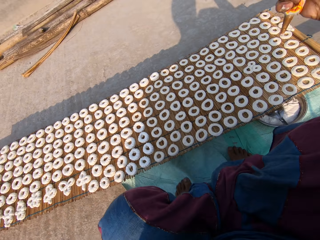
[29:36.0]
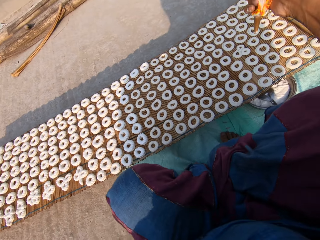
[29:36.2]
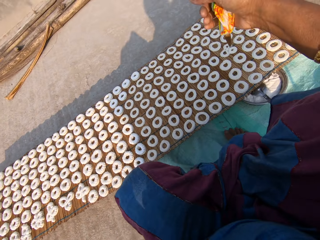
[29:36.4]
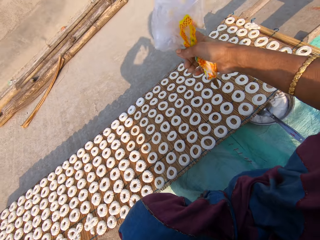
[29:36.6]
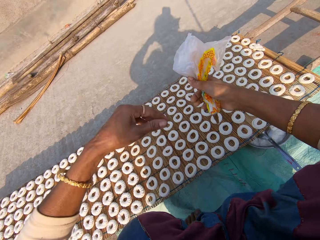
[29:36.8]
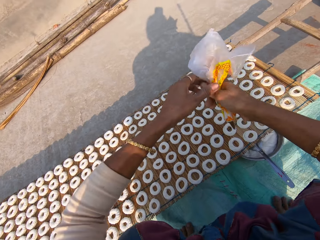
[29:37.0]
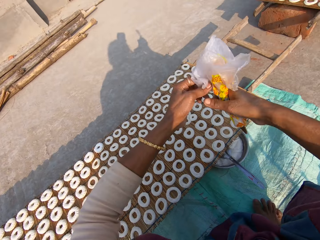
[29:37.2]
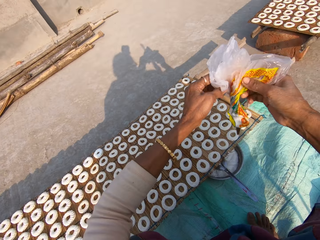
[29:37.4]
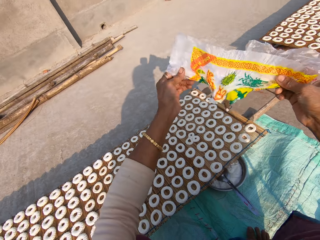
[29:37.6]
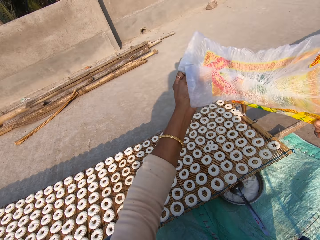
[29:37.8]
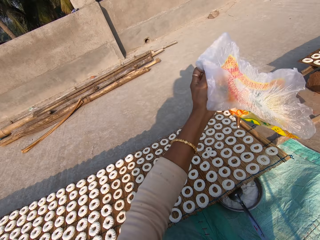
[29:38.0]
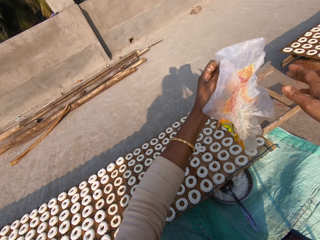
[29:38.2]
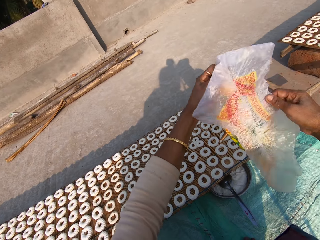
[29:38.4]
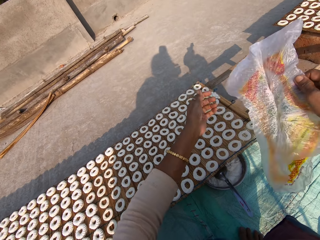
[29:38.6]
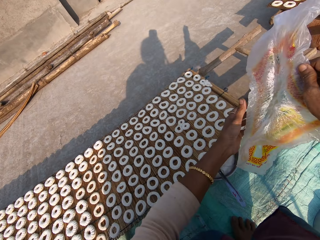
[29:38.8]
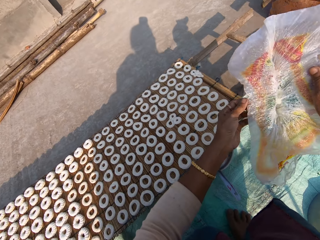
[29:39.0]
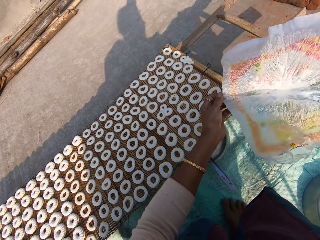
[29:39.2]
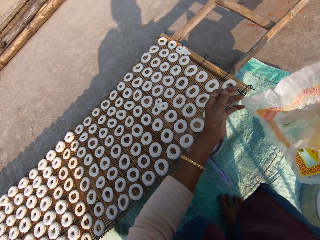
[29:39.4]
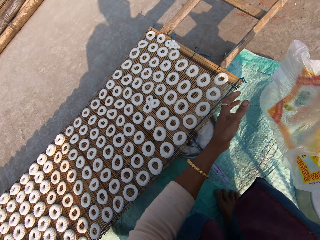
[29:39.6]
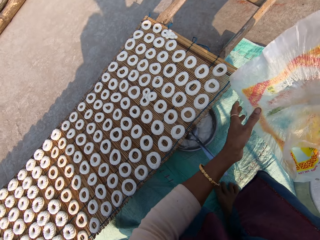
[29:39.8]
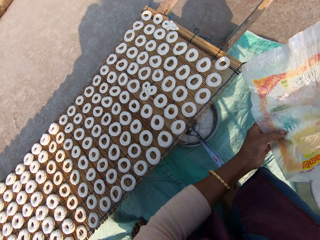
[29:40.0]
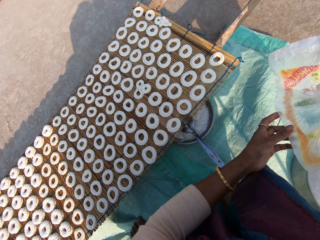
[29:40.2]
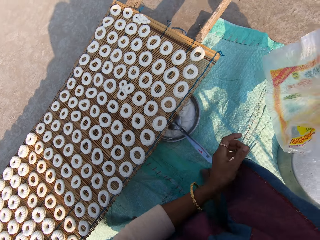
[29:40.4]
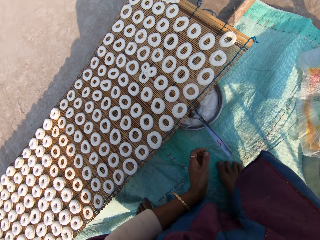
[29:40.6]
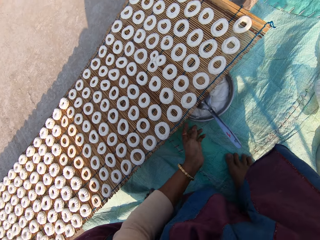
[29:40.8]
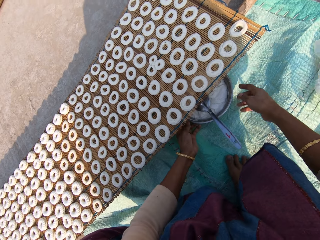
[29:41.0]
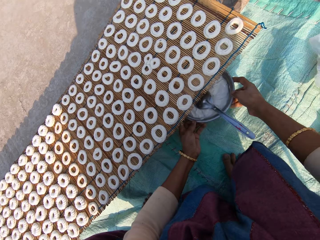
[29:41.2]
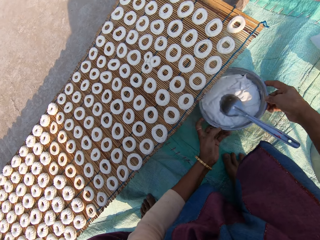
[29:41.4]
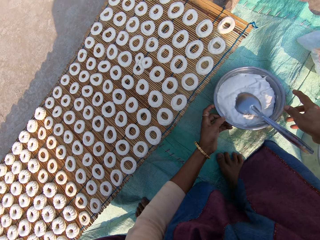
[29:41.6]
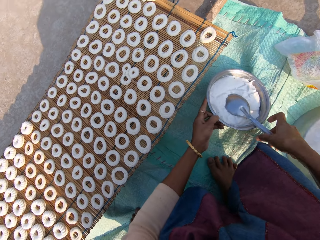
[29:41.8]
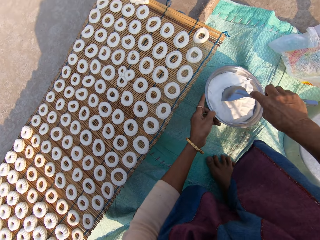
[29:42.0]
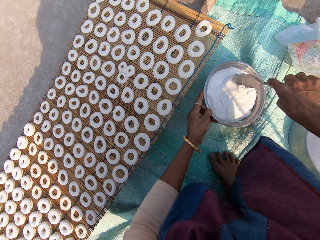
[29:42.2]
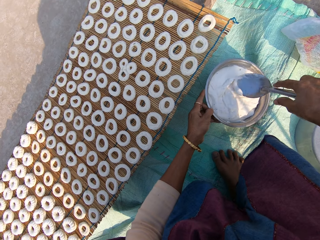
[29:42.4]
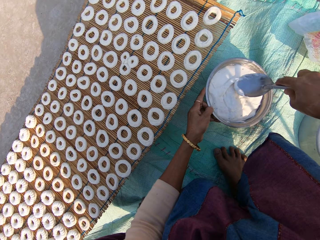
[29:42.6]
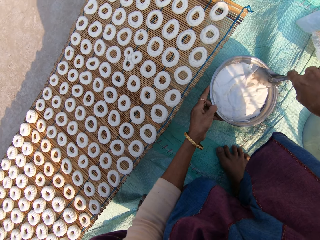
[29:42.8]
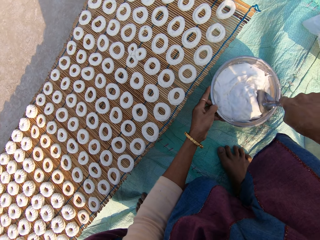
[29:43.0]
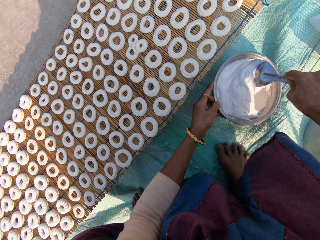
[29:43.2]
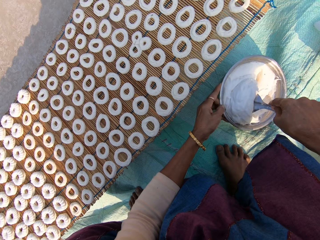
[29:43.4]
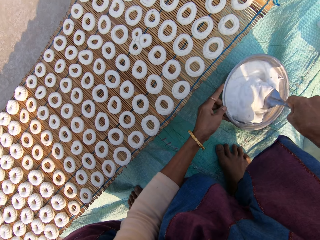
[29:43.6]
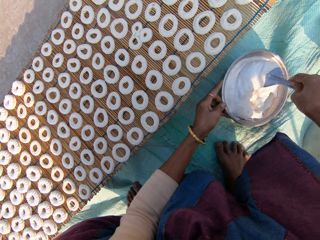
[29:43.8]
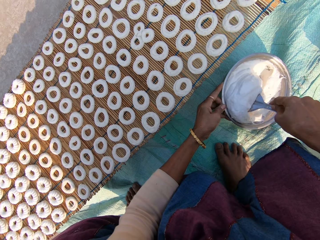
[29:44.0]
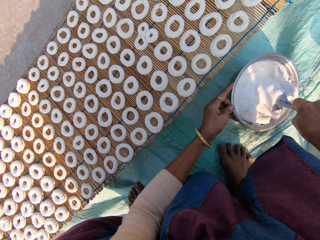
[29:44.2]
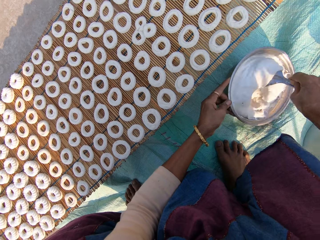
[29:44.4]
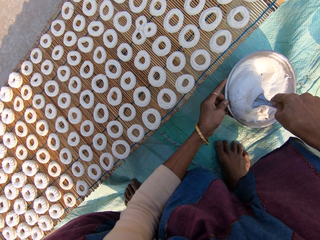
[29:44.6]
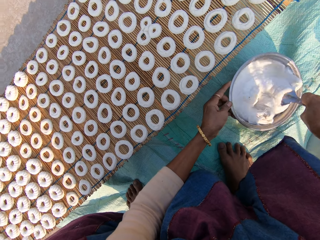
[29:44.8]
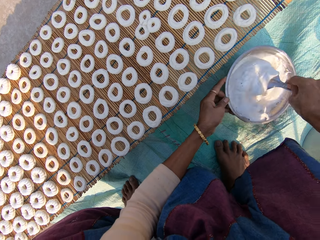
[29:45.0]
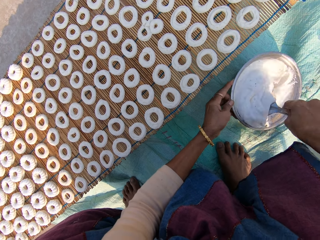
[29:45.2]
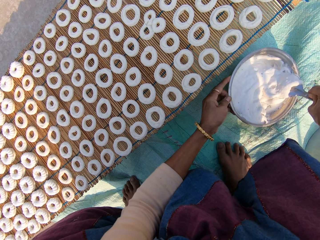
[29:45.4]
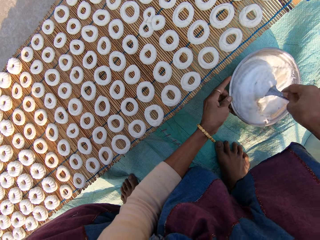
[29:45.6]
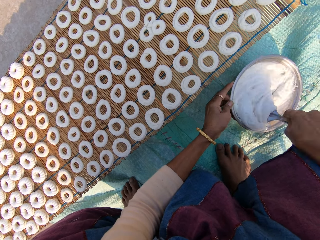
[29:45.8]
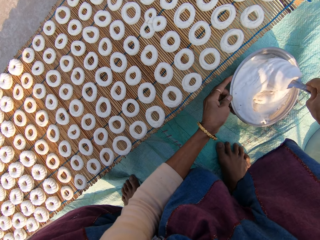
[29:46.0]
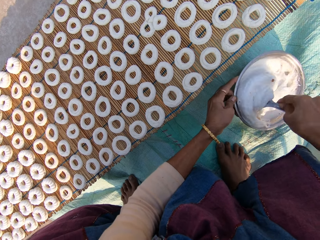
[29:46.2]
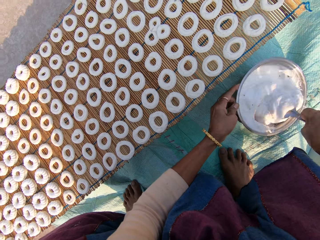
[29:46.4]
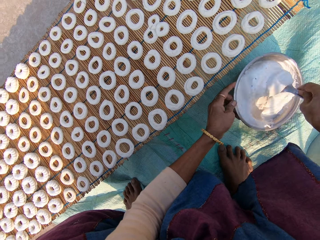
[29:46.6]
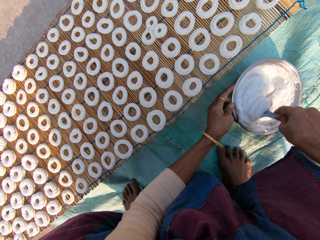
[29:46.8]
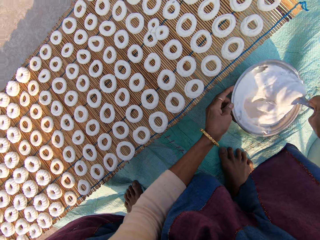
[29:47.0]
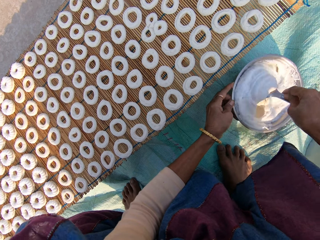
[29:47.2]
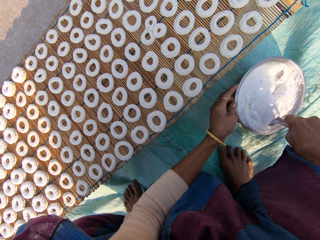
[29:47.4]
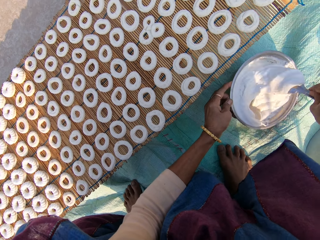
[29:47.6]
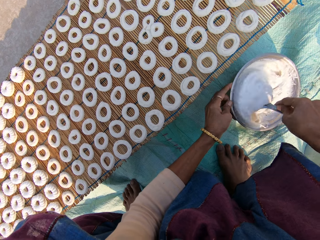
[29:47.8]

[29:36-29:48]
The camera wearer opens the plastic bag. They drop the plastic bag on the floor. They pull out a steel bowl from under the table with both hands. They take a serving spoon from the steel bowl with the right hand. They mix flour on the steel bowl with the spoon.

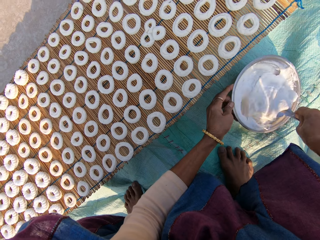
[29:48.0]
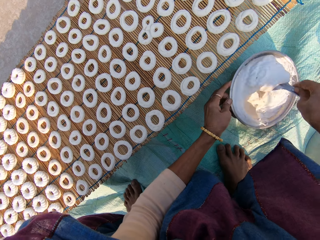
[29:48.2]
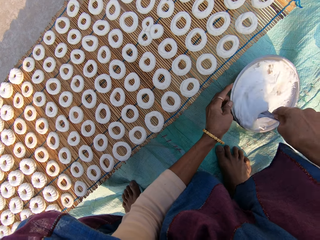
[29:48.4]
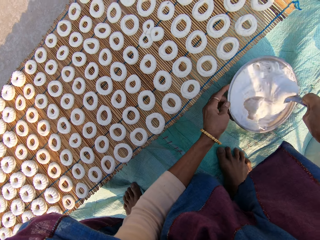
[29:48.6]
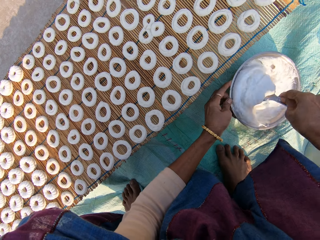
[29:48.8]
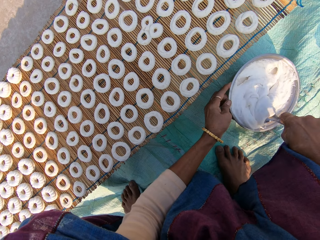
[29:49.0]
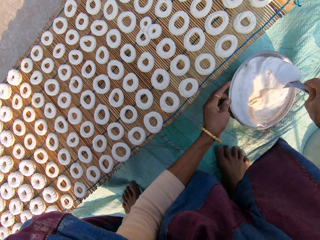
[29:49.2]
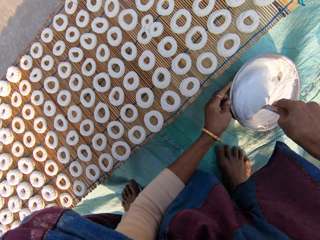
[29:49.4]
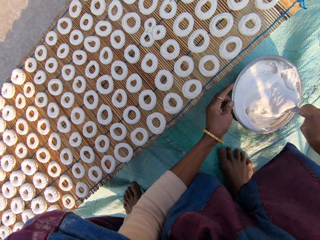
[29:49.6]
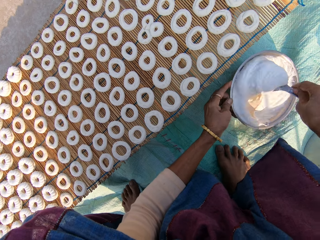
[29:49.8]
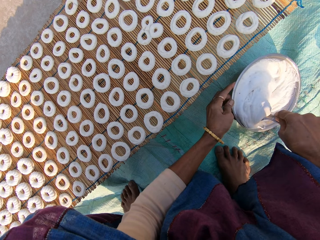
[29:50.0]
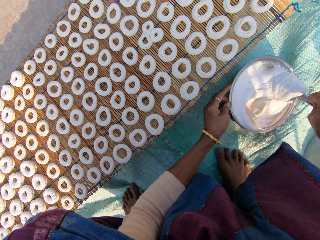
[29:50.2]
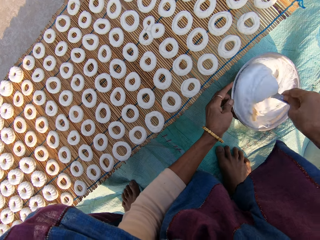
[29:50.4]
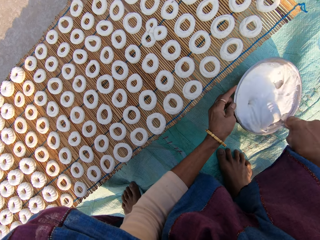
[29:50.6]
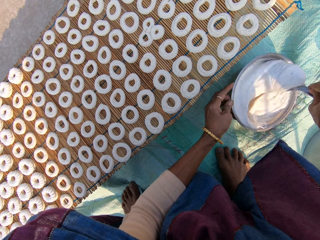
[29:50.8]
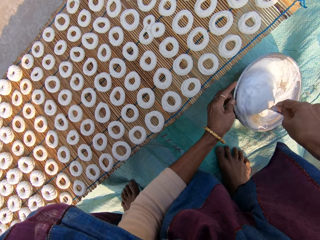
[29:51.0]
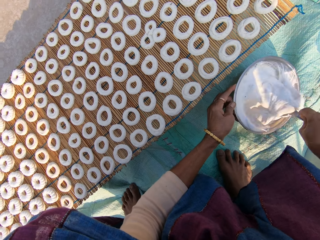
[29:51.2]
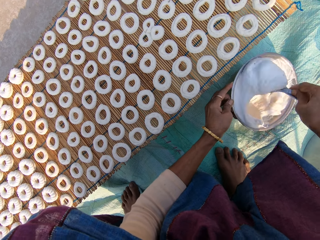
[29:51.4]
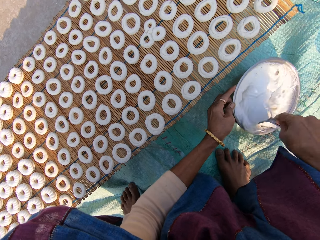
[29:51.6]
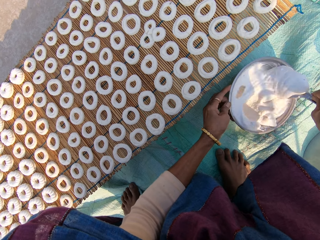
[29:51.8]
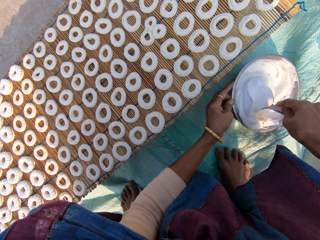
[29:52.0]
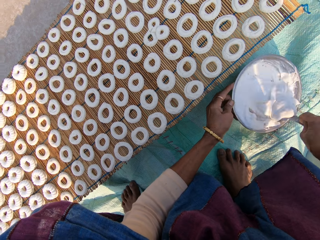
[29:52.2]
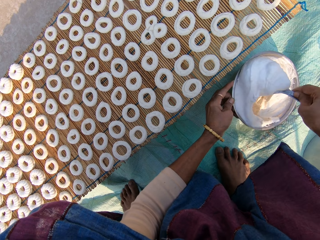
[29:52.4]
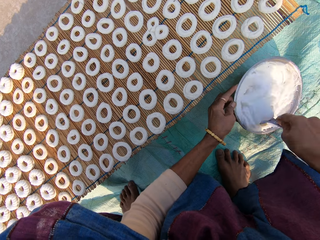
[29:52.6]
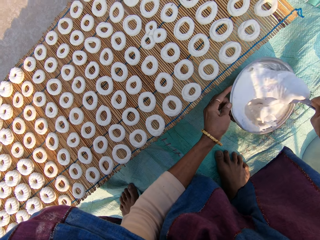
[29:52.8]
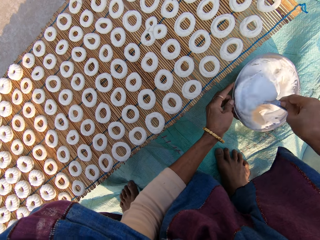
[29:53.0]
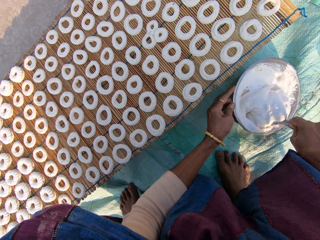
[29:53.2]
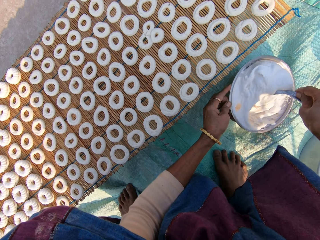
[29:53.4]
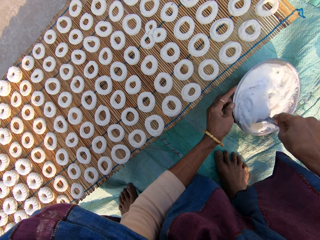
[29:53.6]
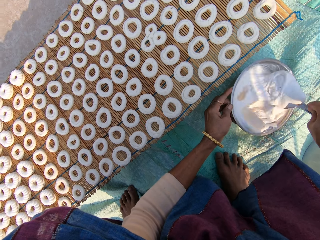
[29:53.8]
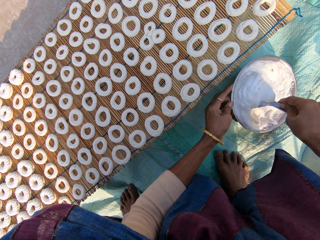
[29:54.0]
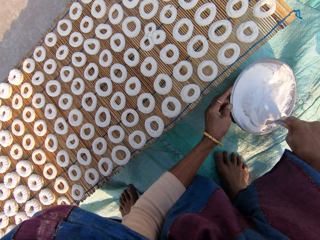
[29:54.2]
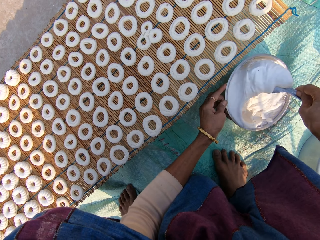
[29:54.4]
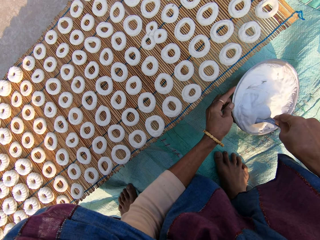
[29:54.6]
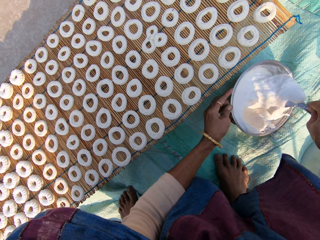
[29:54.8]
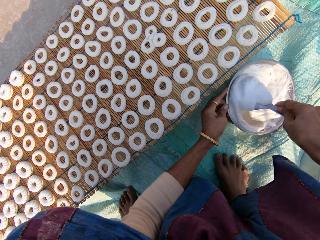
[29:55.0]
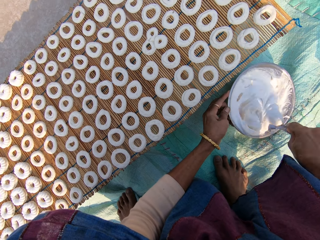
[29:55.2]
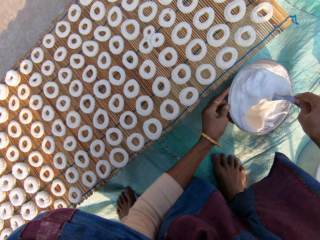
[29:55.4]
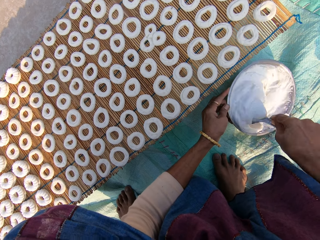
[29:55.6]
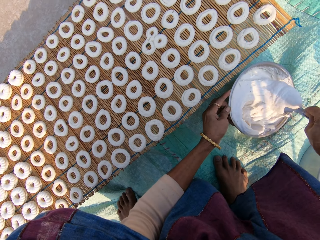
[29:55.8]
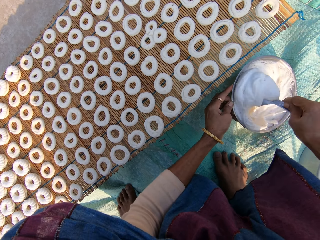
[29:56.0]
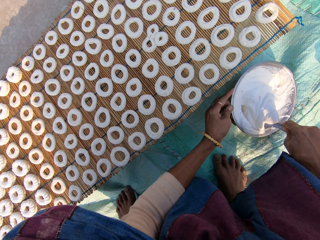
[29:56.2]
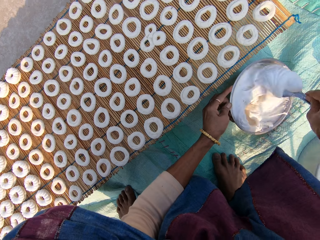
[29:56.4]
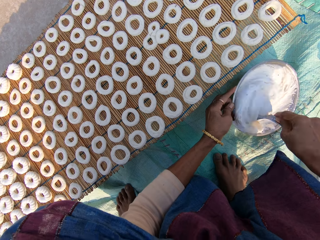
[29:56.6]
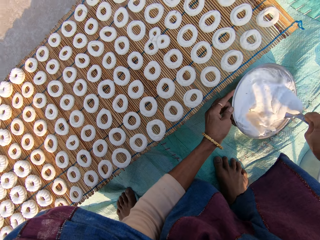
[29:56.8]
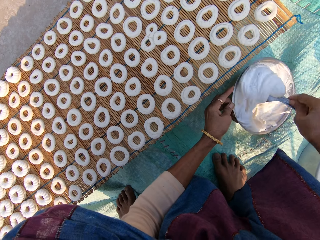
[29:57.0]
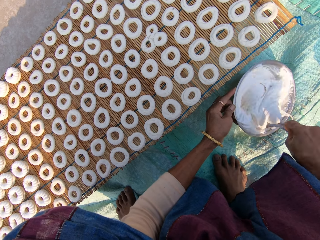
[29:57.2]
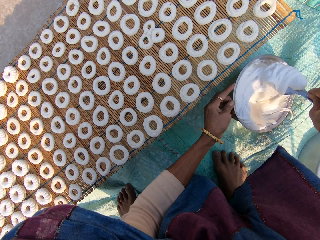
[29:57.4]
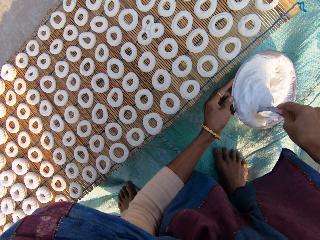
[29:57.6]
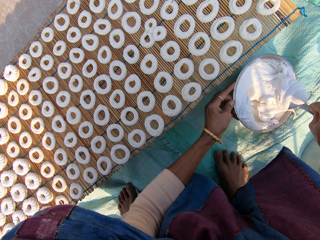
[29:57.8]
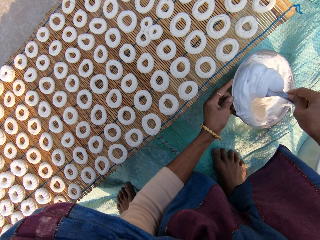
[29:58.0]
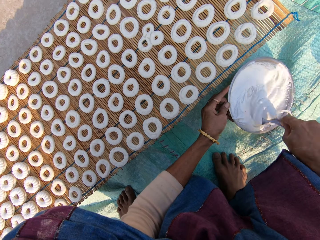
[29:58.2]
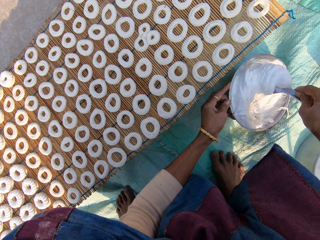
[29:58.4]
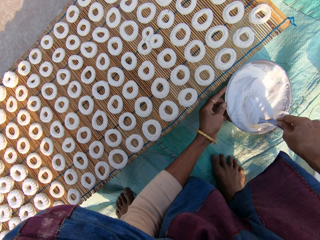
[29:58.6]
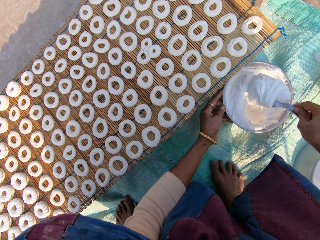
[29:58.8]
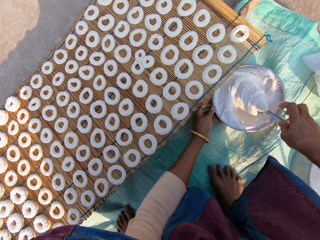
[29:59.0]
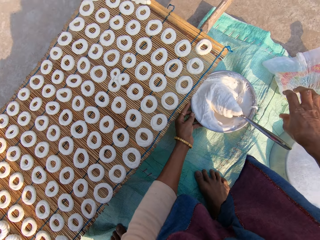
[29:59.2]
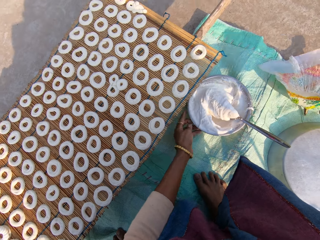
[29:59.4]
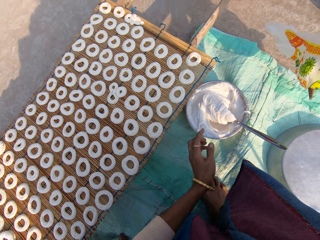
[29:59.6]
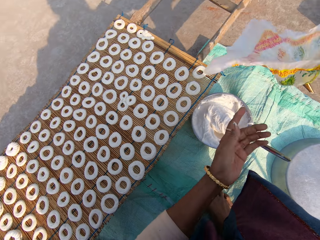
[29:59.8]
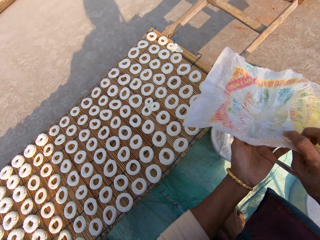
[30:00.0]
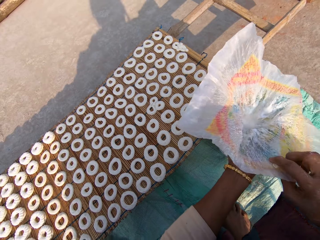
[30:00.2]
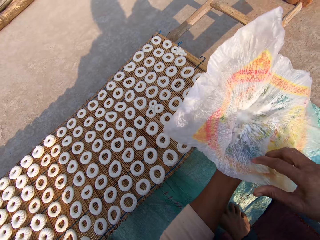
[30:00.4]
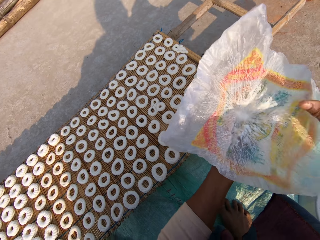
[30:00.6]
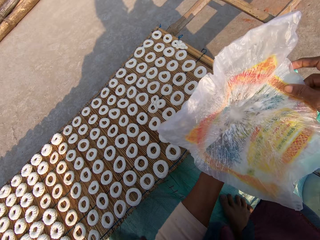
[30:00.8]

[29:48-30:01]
The camera wearer drops the spoon on the steel bowl. They take the plastic bag or paper from the floor.
